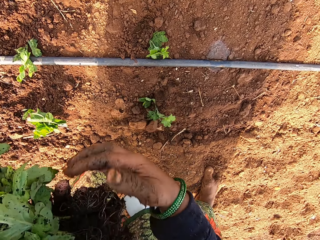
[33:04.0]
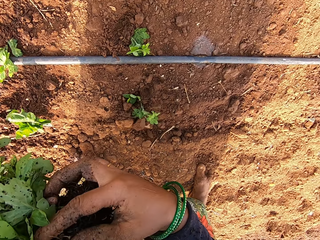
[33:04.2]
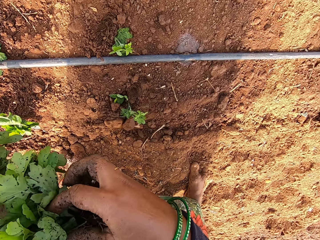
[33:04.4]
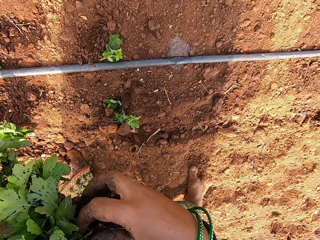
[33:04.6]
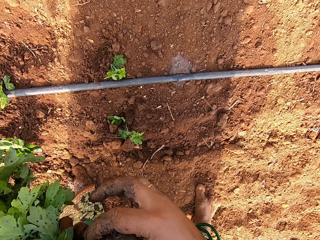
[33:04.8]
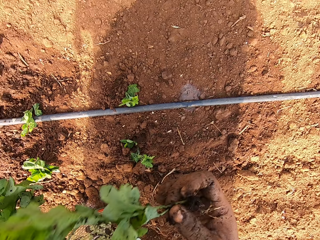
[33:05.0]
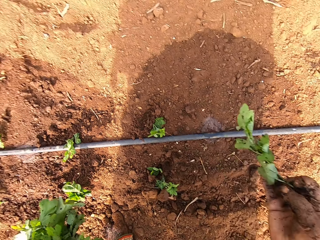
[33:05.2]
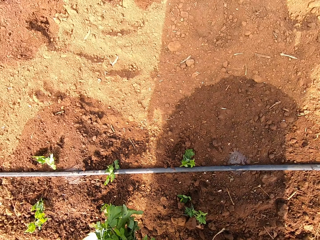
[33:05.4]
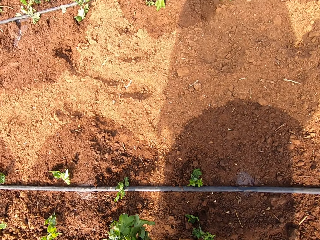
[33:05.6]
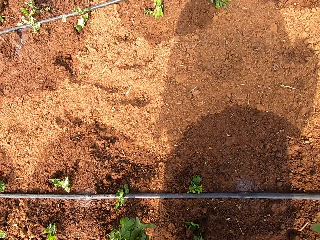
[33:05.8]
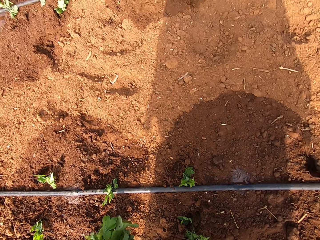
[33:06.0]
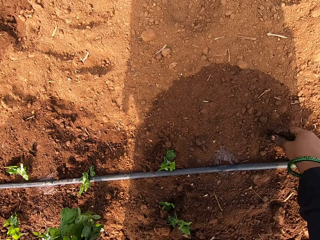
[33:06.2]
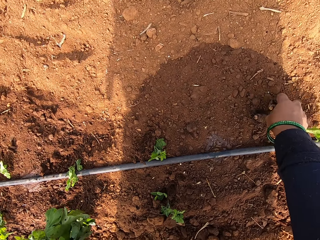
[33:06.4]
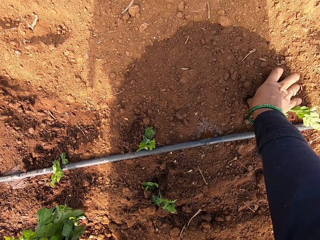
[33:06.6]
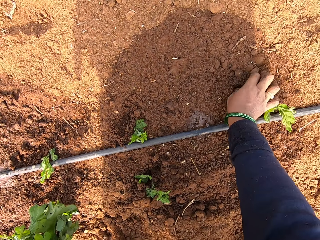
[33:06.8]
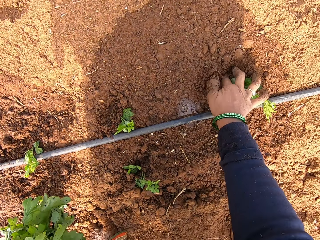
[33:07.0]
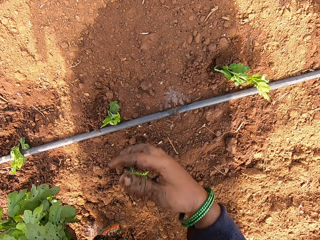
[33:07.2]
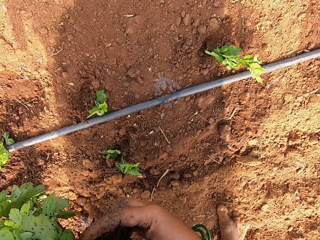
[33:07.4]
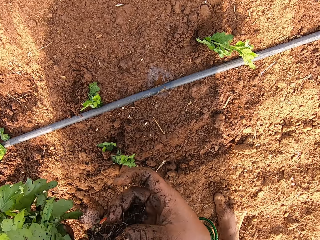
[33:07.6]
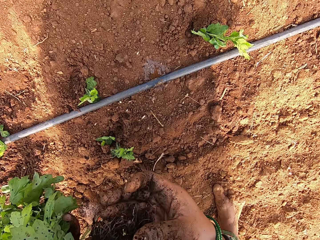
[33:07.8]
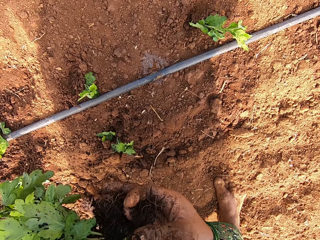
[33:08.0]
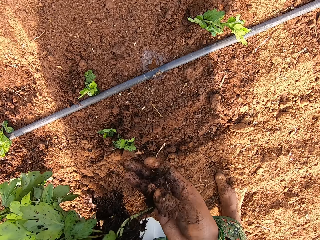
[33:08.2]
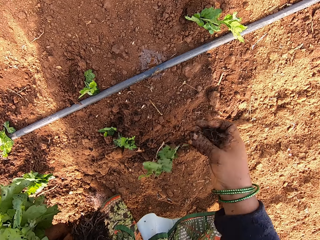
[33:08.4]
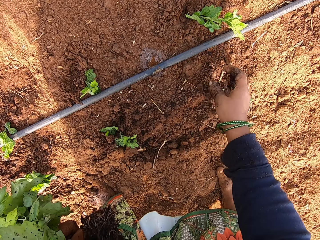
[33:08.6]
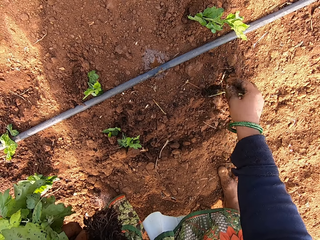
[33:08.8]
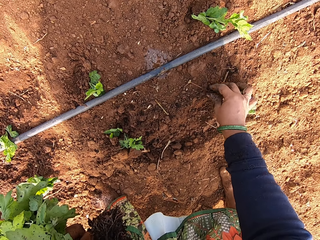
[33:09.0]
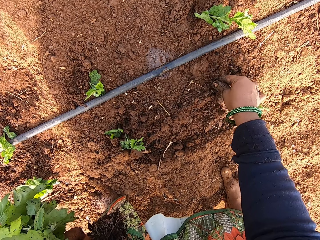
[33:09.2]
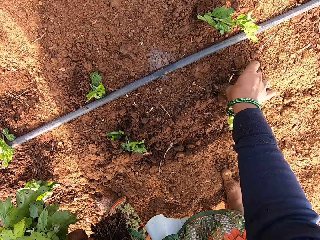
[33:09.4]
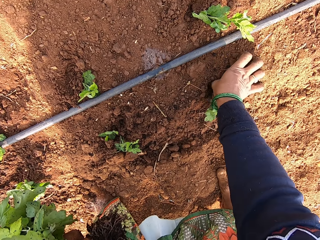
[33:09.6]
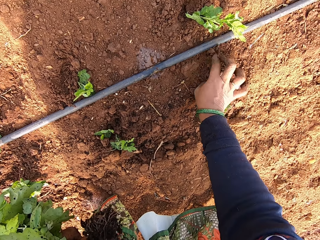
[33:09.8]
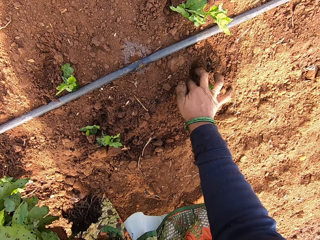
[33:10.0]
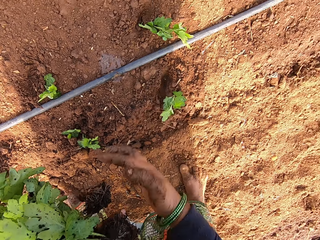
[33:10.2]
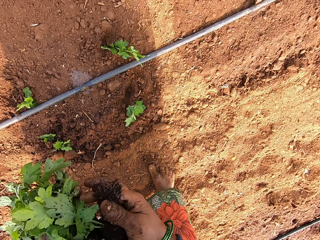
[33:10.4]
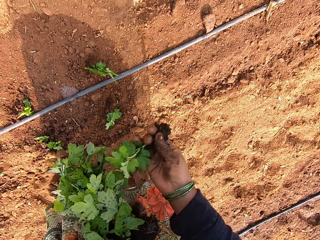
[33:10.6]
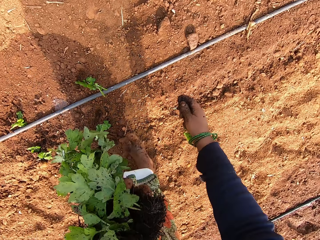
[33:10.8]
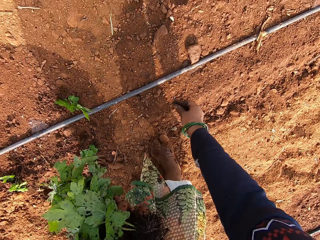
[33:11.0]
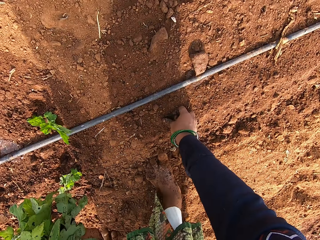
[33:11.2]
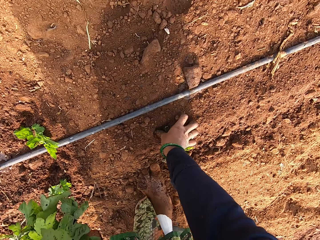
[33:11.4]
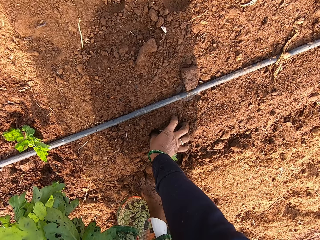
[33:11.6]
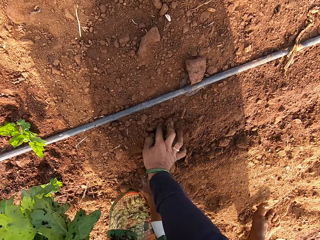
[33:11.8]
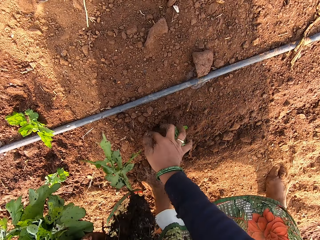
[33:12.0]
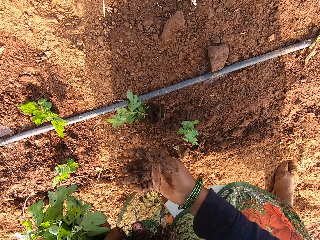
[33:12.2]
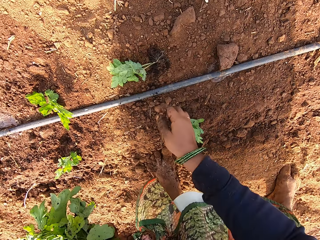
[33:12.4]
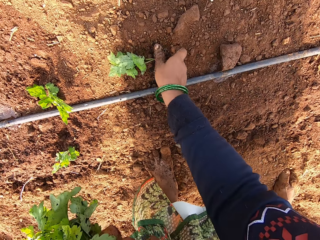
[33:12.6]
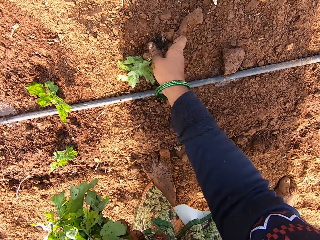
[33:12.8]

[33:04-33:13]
The camera wearer takes a plant from her left hand with her right hand. She puts the plant in the ground with her right hand. She takes a plant from her left hand with her right hand. She puts the plant in the ground with her right hand. She looks at the water. She takes a plant from her left hand with her right hand. She puts the plant in the ground with her right hand.

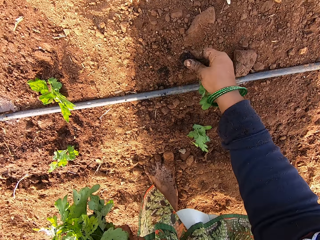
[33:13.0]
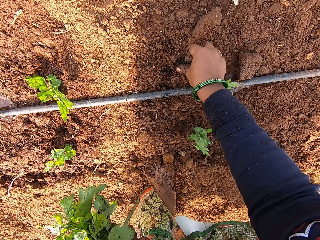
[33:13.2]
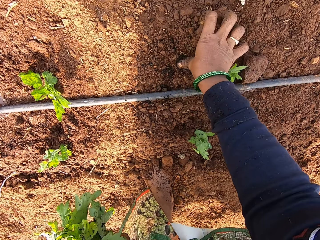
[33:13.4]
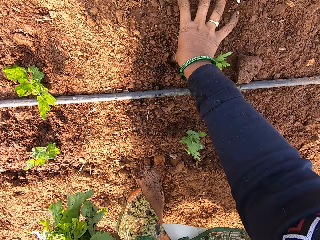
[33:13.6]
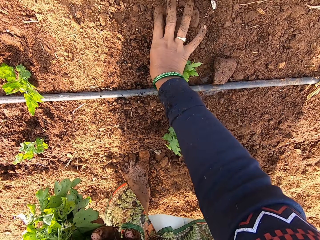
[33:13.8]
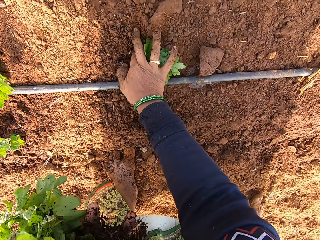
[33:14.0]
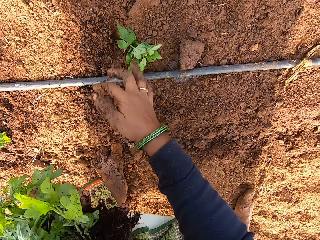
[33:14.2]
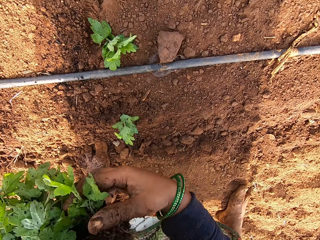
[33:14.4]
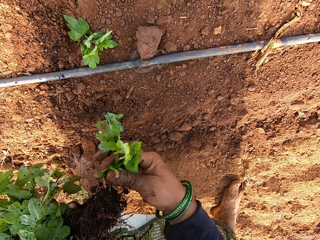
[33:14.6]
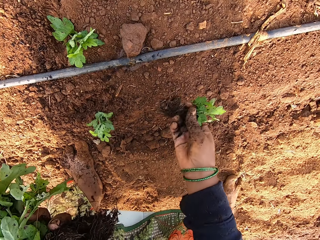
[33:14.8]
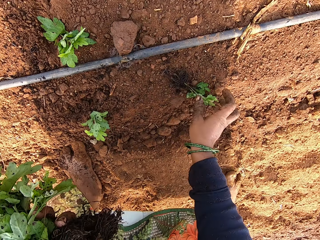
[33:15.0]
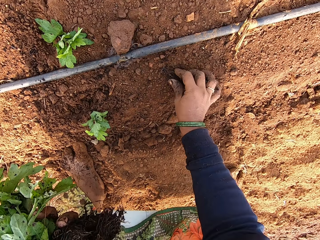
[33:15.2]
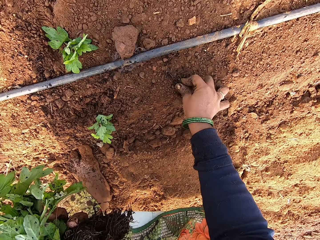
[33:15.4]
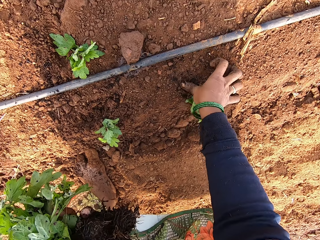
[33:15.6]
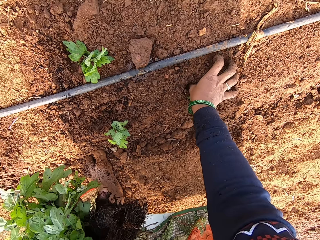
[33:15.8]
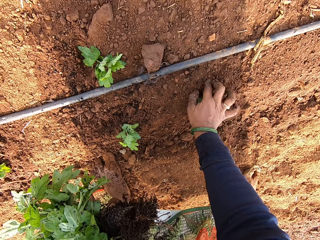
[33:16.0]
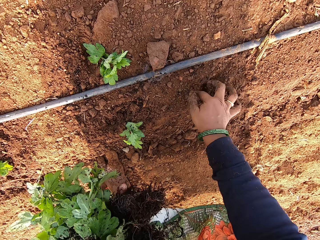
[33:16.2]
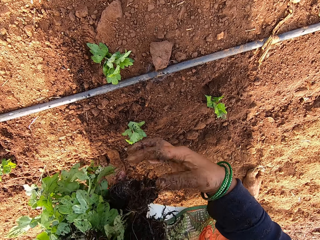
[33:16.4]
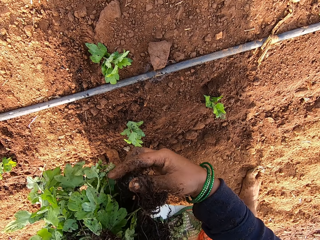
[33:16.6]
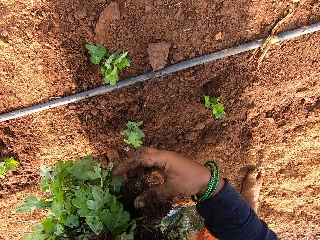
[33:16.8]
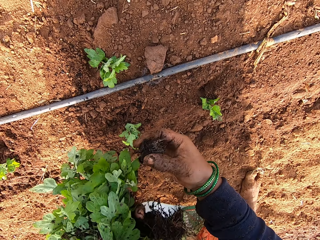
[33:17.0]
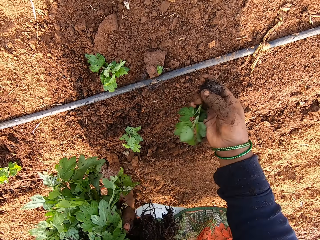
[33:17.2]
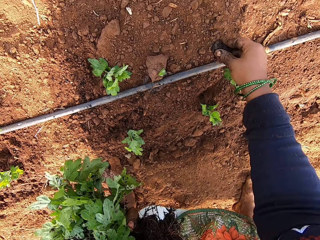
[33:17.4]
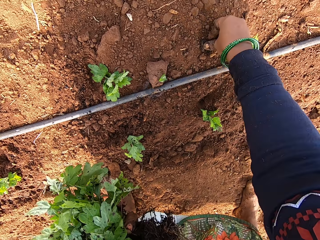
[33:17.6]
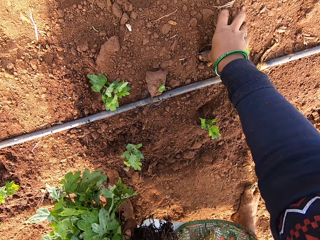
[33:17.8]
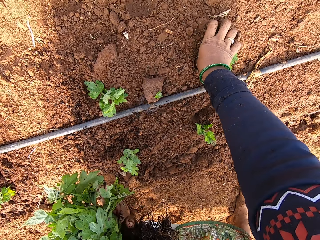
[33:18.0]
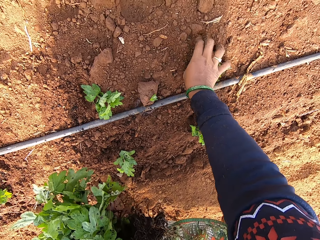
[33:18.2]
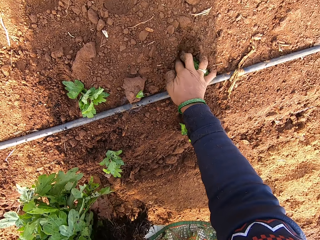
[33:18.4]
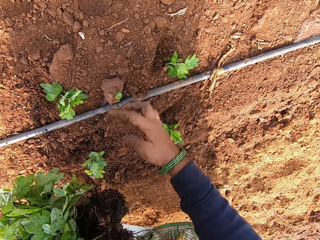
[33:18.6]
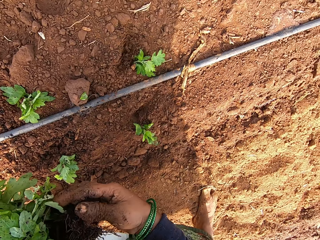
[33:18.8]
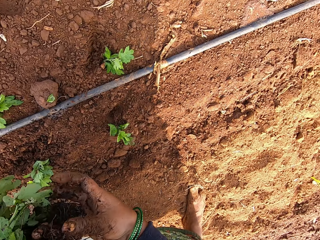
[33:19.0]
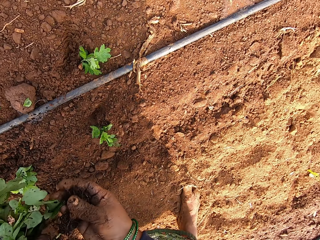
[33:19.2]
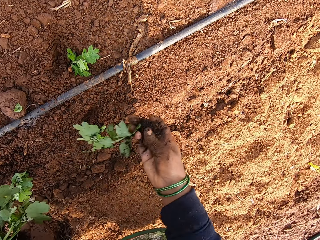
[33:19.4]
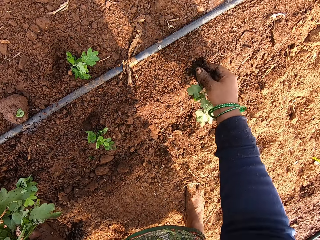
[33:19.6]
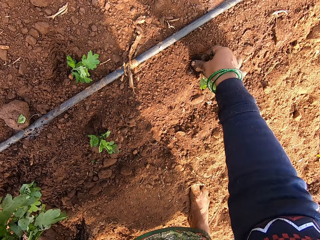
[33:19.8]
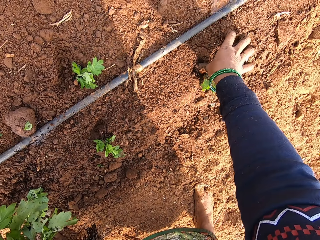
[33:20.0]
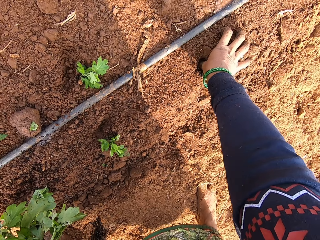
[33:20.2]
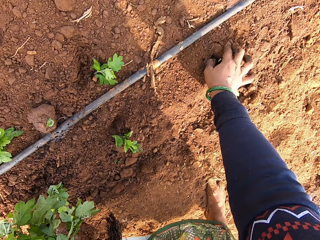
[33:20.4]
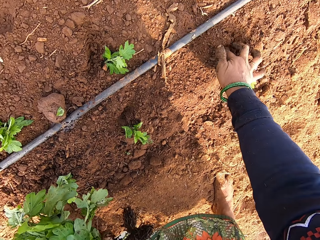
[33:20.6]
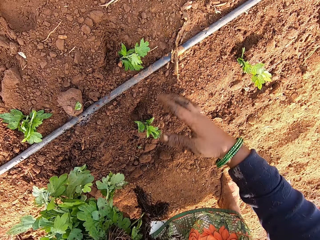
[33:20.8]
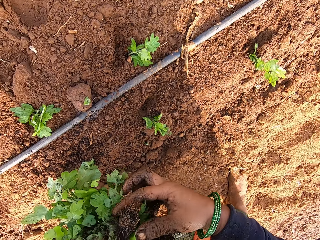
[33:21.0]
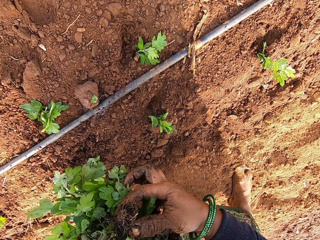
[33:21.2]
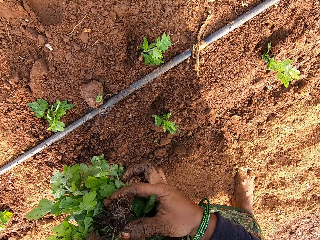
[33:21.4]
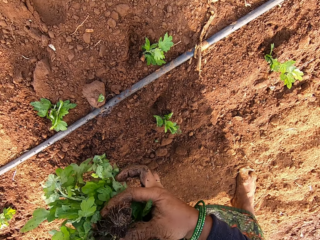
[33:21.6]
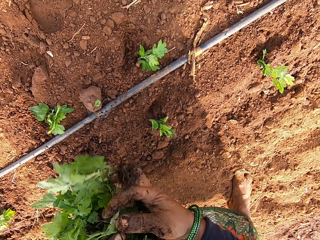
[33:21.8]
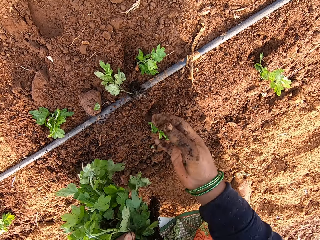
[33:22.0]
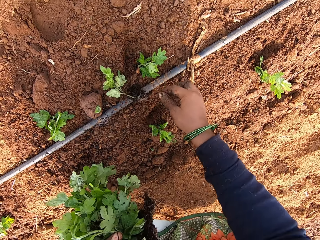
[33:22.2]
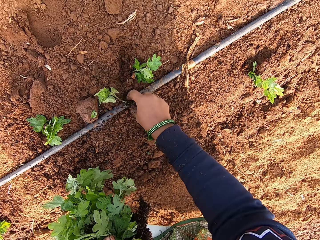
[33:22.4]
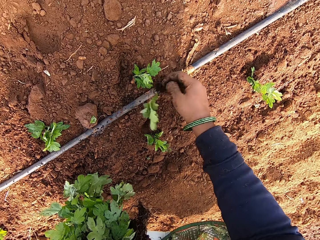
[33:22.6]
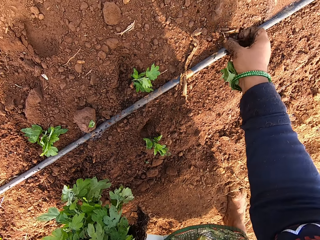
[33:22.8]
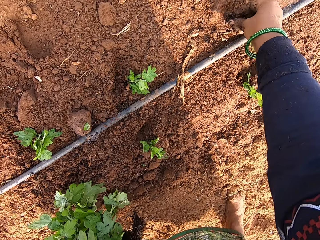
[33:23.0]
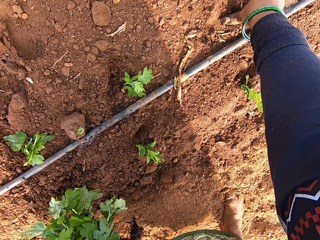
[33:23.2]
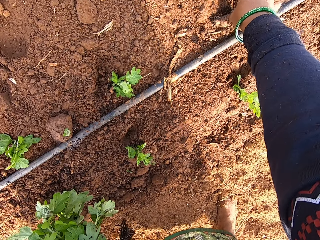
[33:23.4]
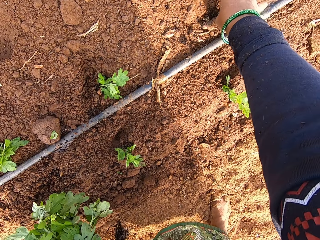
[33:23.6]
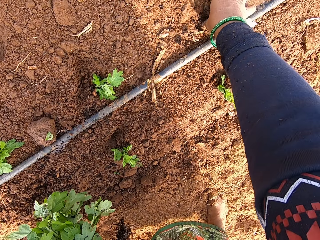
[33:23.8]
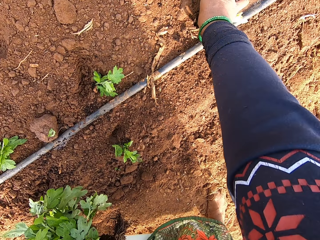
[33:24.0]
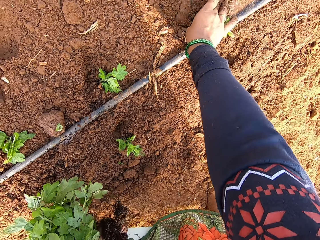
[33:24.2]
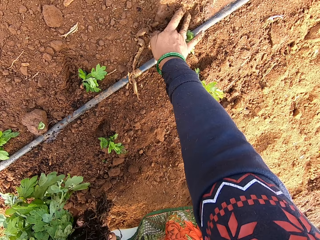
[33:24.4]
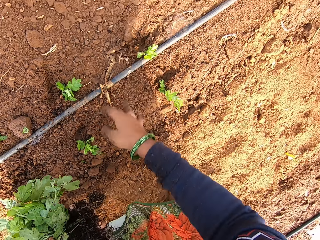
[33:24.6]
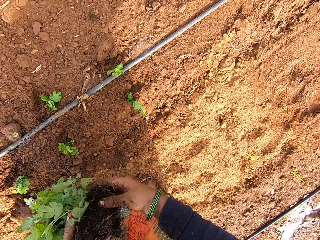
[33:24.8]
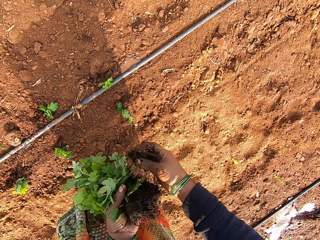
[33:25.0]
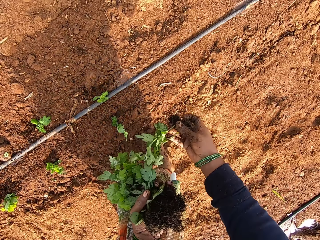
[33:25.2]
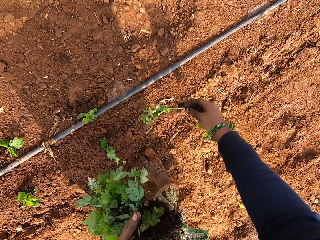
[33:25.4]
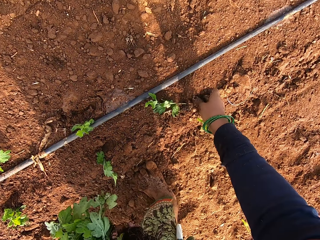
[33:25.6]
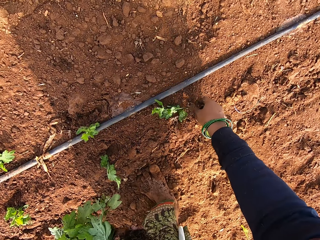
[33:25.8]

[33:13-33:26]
The camera wearer picks a plant from the ground with her right hand. She puts the plant in the ground with her right hand. She takes a plant from her left hand with her right hand. She puts the plant in the ground with her right hand. She takes a plant from her left hand with her right hand. She puts the plant in the ground with her right hand. She takes a plant from her left hand with her right hand. She puts the plant in the ground with her right hand. She picks a plant from the ground with her right hand. She puts the plant in the ground with her right hand. She takes plants from her left hand with her right hand. She puts the plant in the ground with her right hand.
